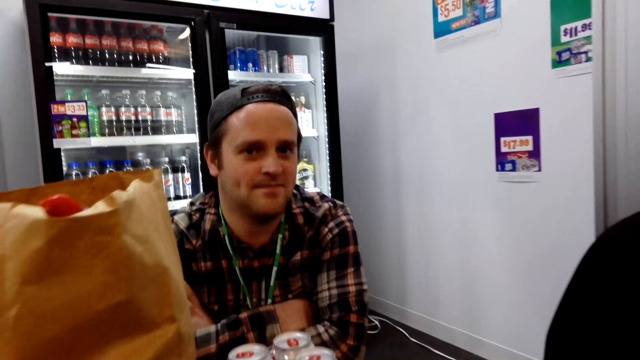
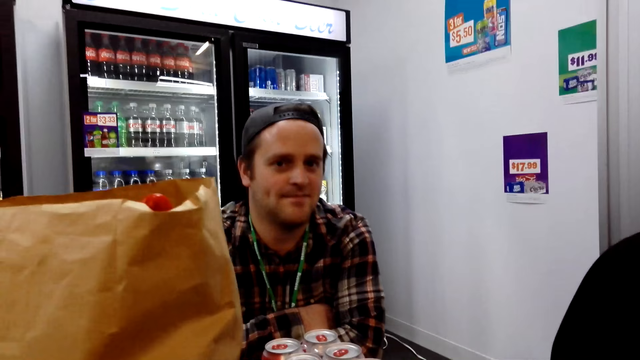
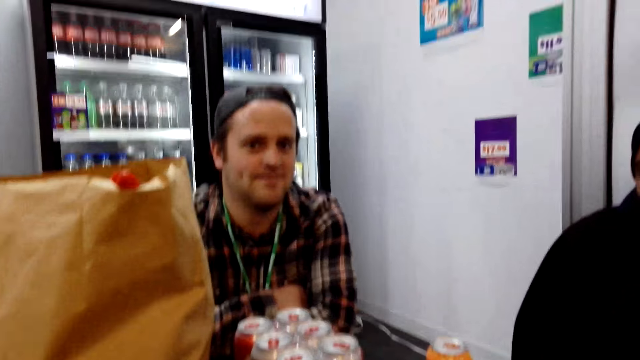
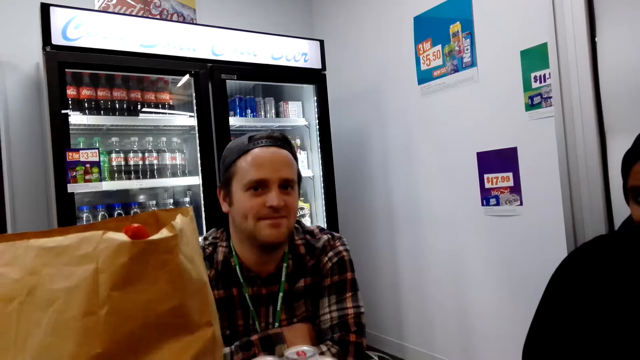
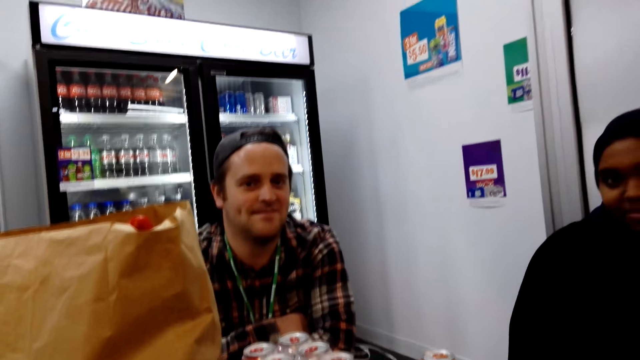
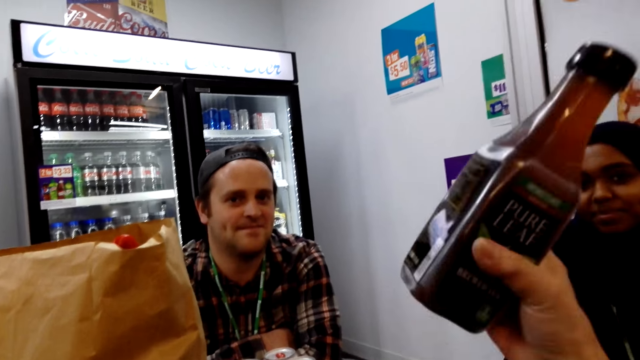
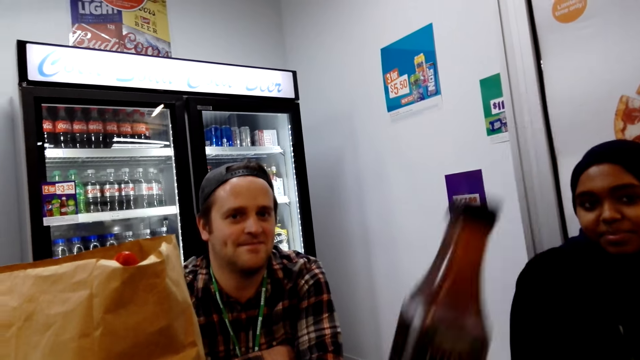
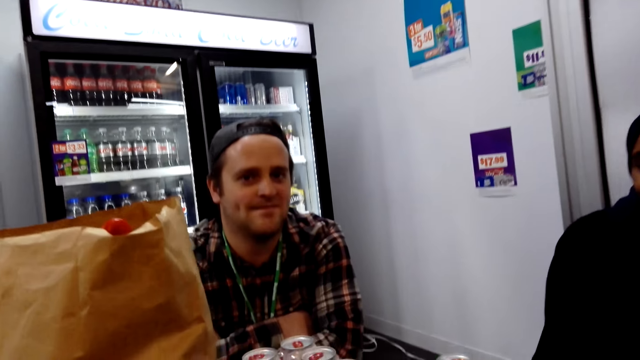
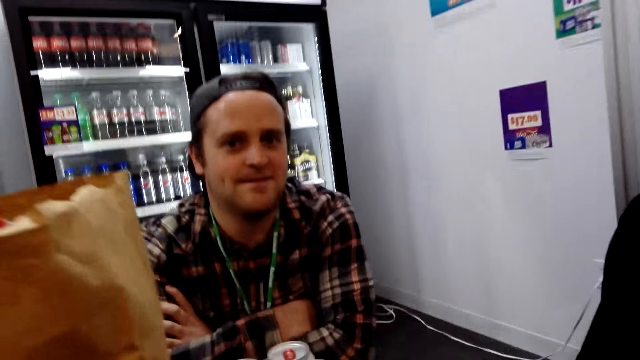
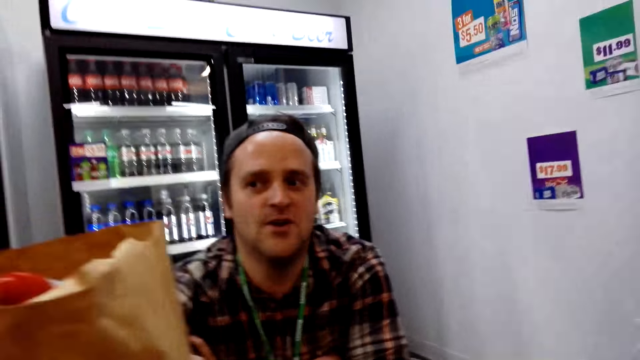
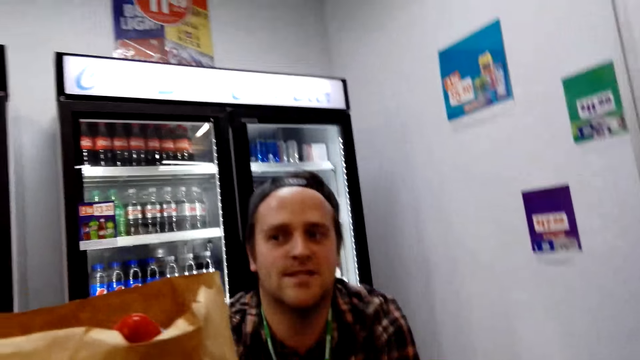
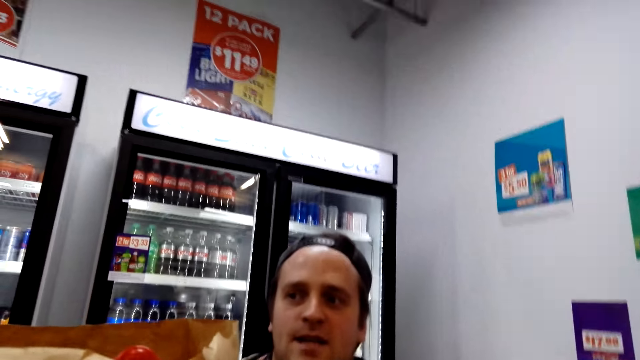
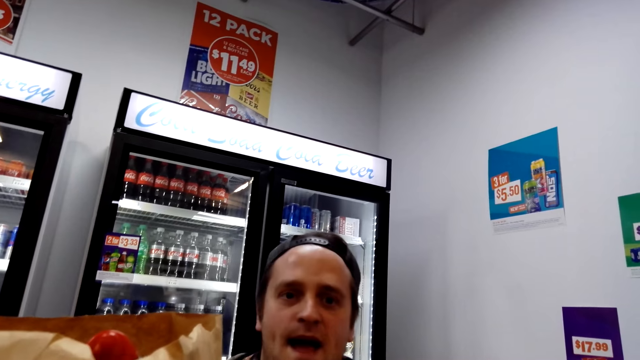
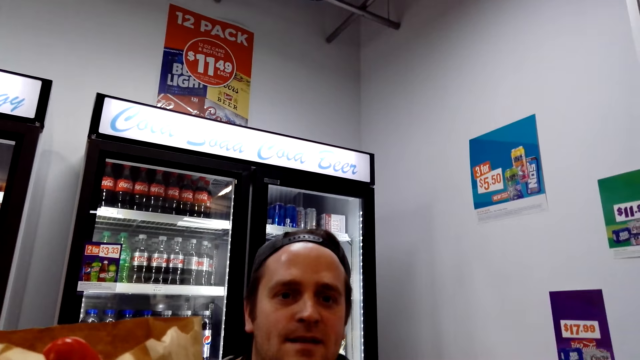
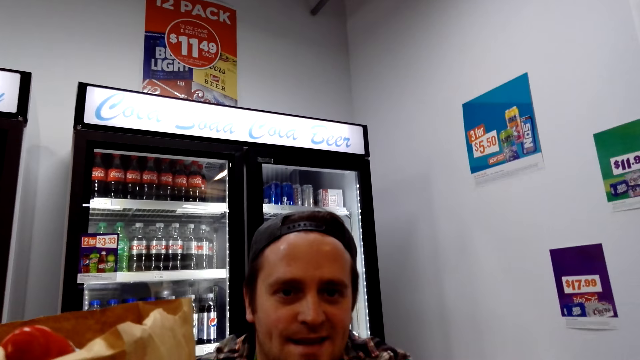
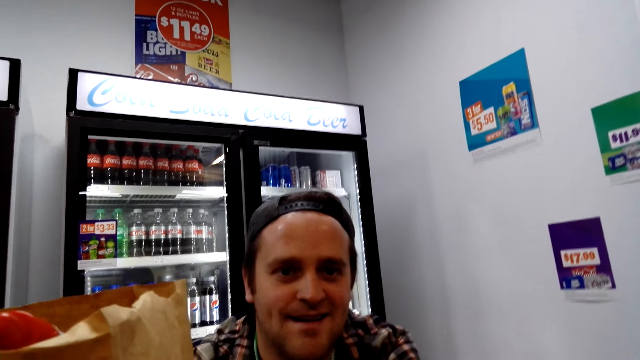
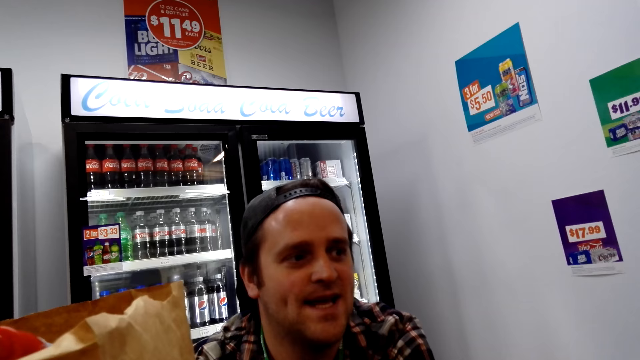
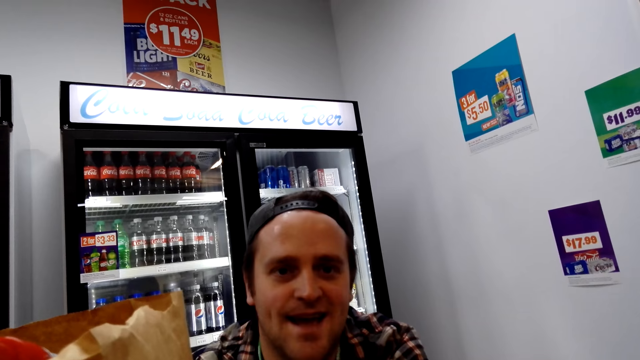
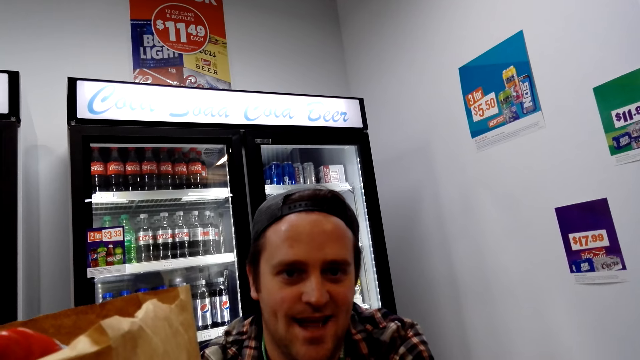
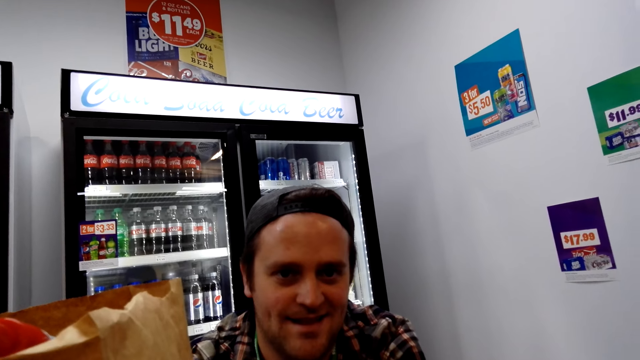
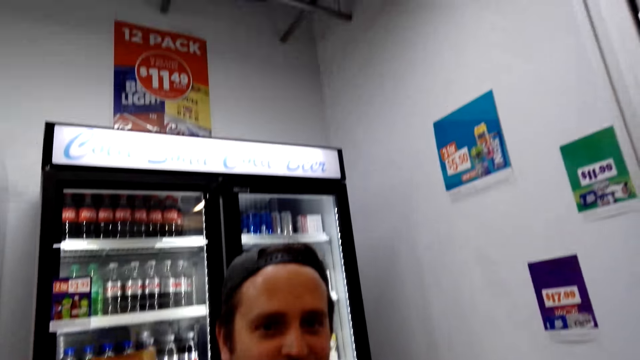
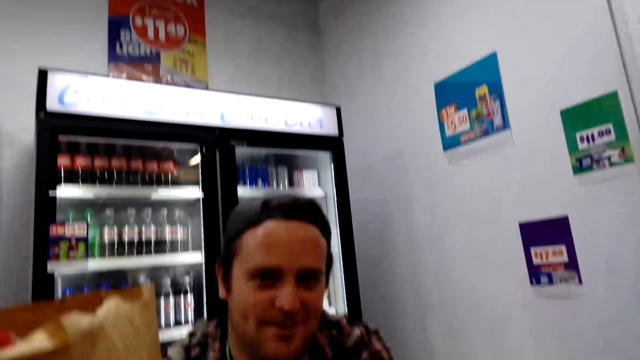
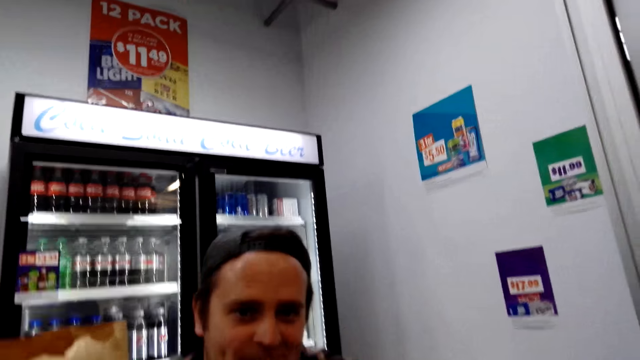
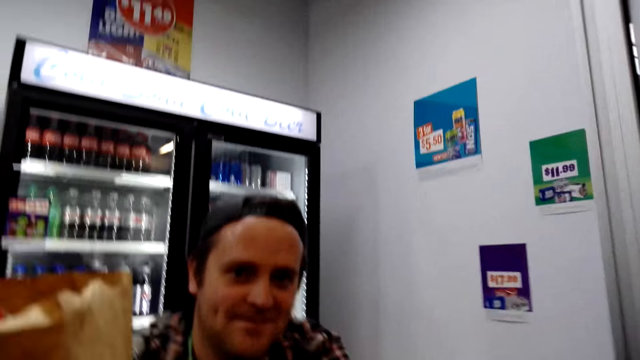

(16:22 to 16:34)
The camera wearer moves the bottle.

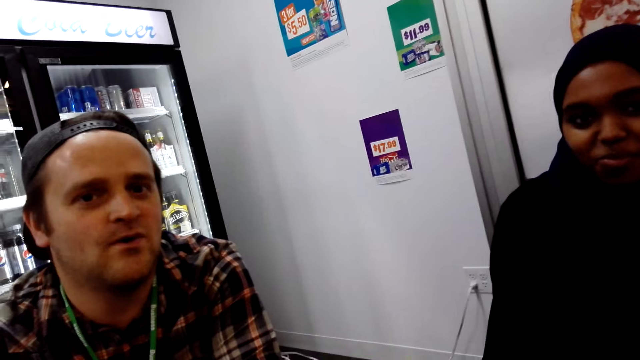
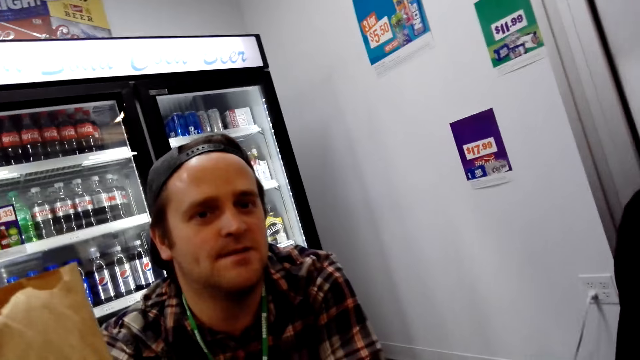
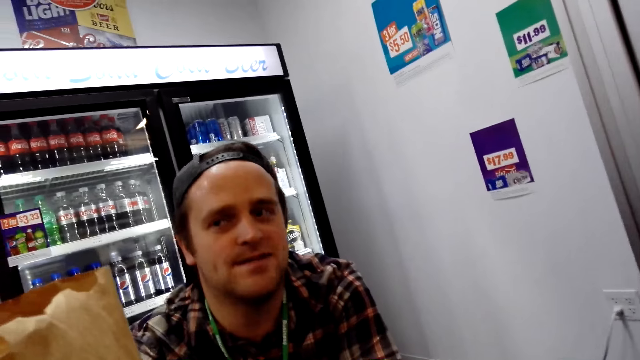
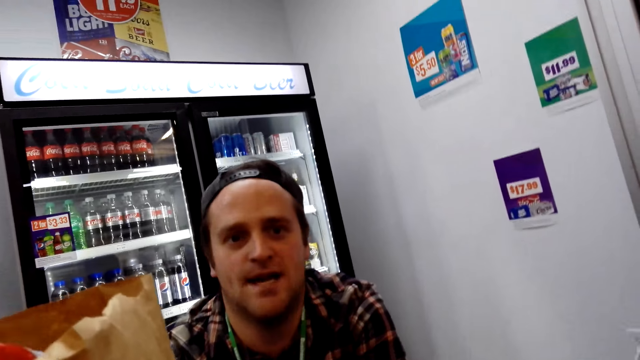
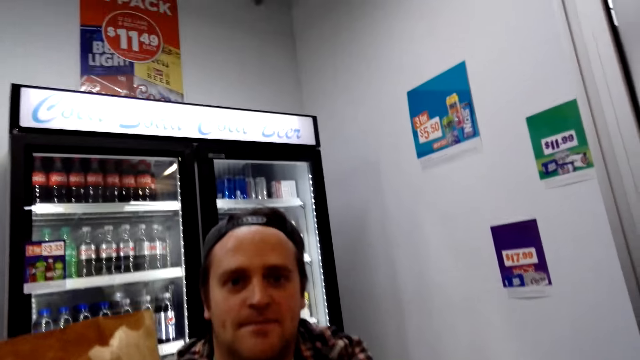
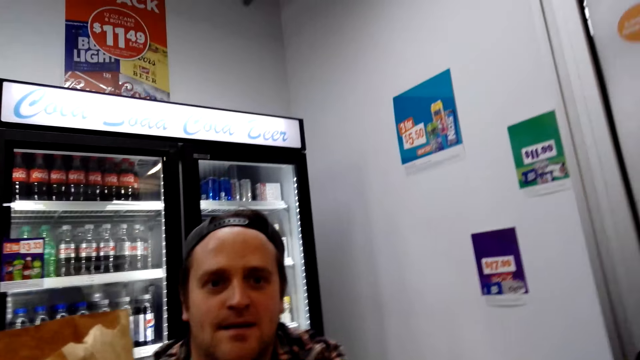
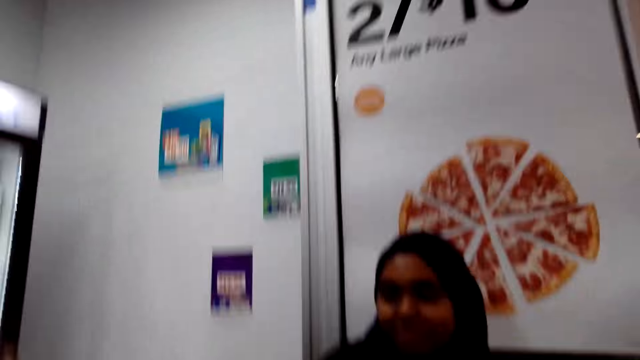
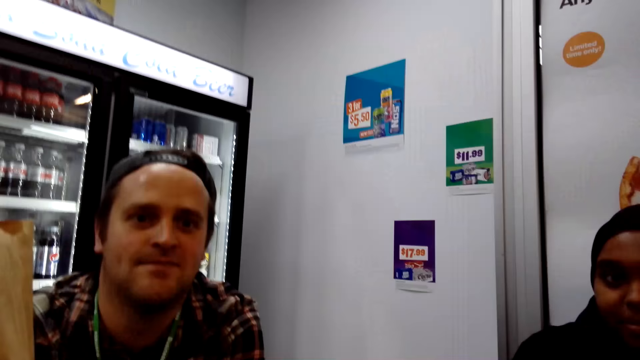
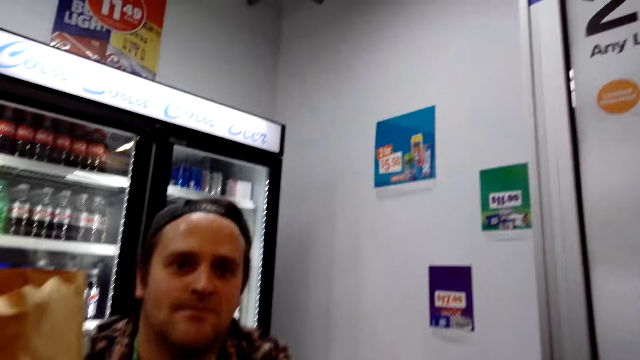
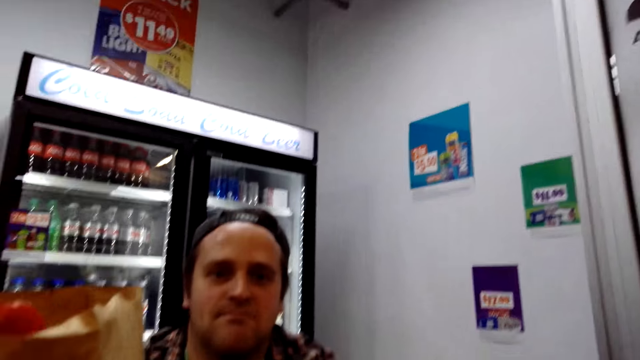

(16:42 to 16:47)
The camera wearer looks around.
